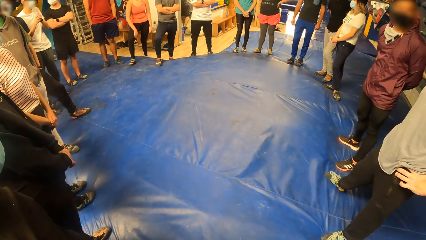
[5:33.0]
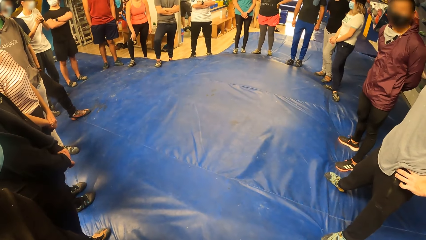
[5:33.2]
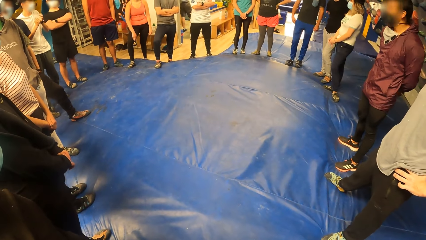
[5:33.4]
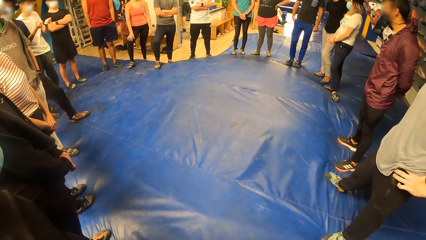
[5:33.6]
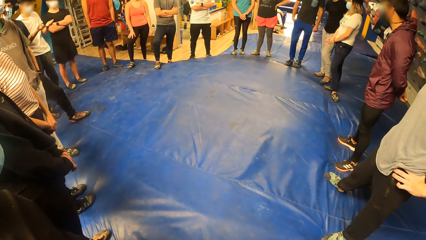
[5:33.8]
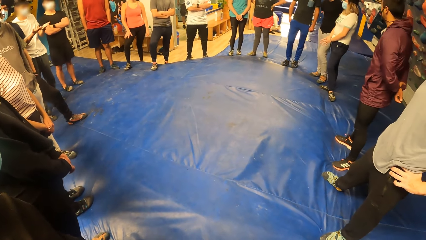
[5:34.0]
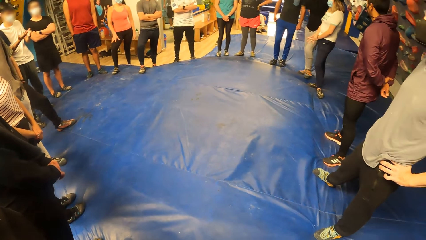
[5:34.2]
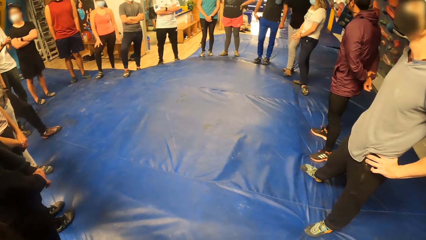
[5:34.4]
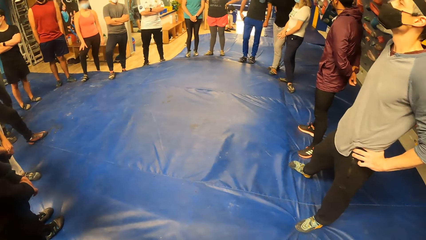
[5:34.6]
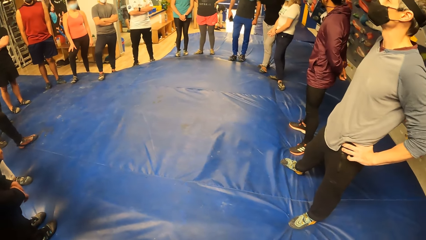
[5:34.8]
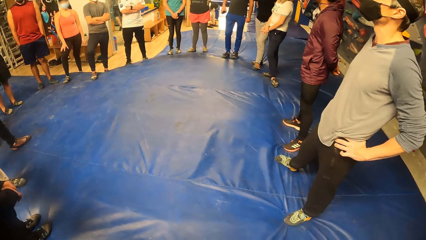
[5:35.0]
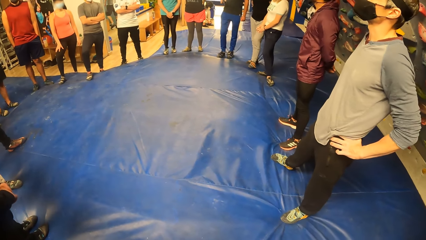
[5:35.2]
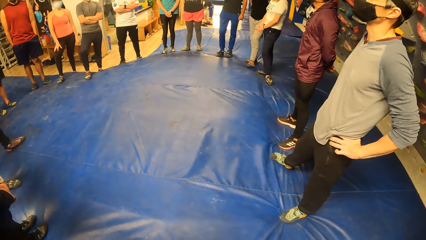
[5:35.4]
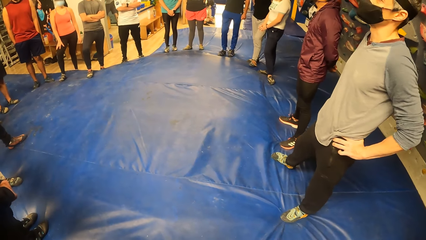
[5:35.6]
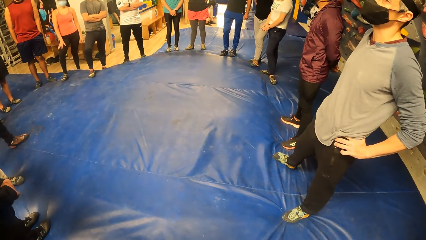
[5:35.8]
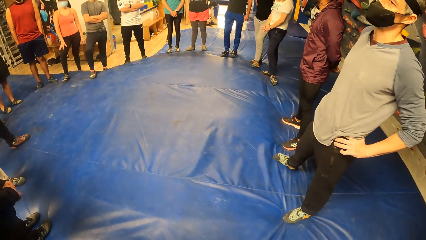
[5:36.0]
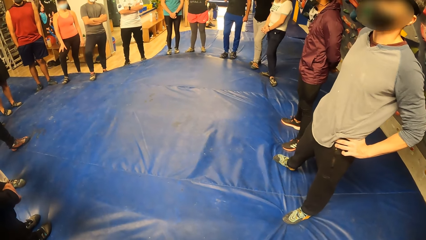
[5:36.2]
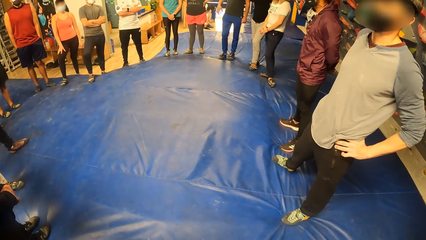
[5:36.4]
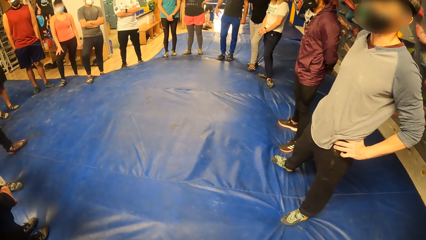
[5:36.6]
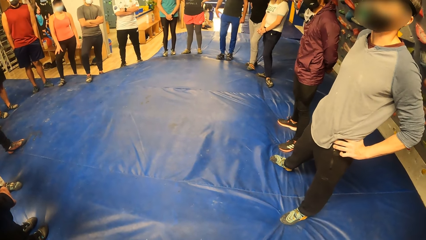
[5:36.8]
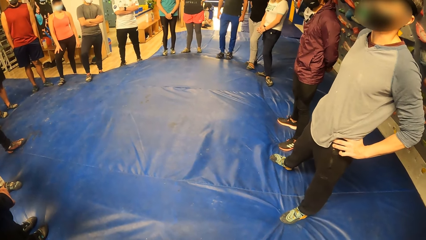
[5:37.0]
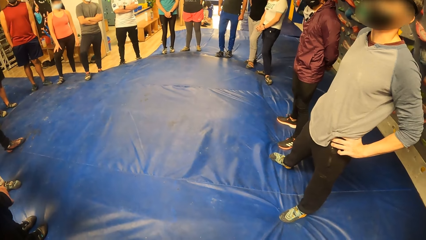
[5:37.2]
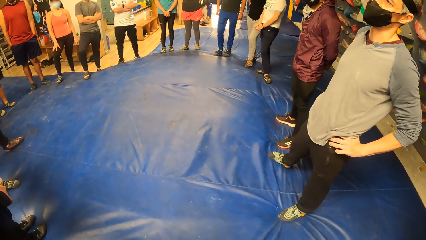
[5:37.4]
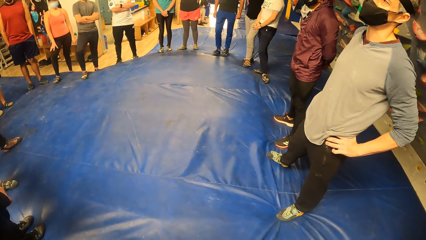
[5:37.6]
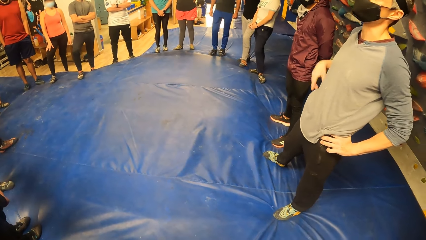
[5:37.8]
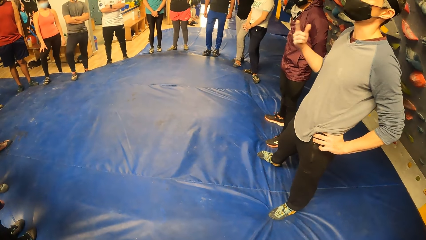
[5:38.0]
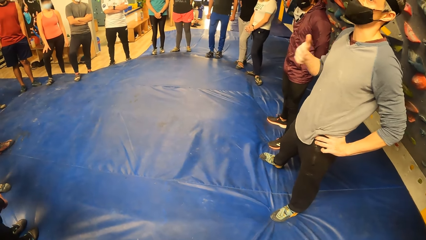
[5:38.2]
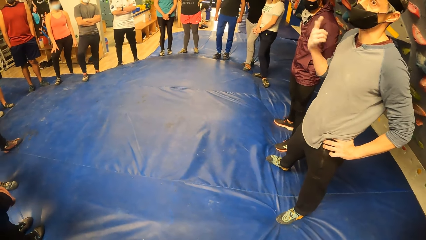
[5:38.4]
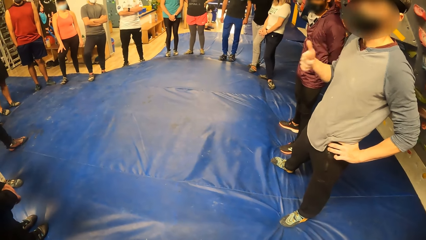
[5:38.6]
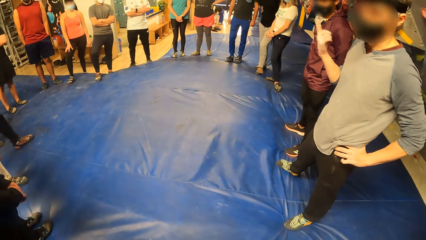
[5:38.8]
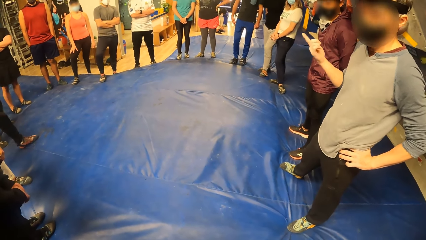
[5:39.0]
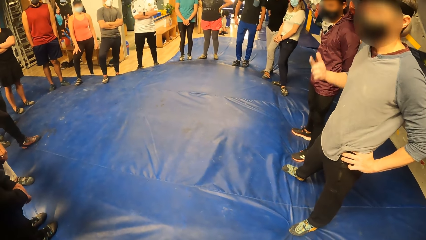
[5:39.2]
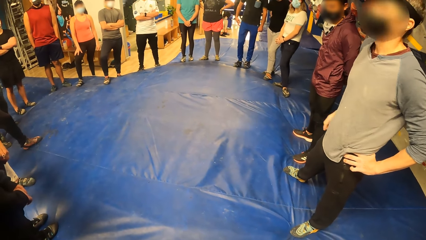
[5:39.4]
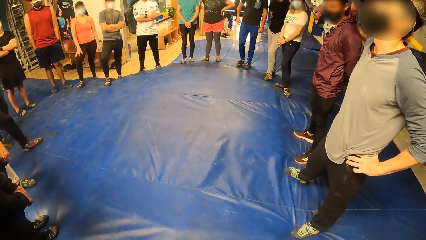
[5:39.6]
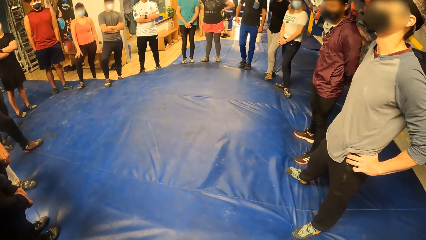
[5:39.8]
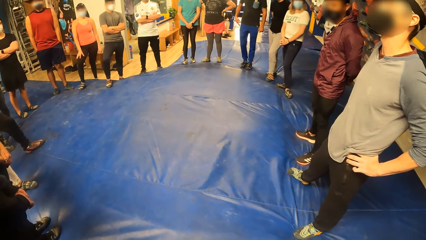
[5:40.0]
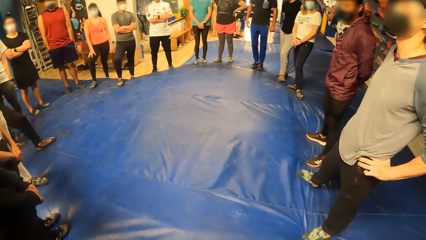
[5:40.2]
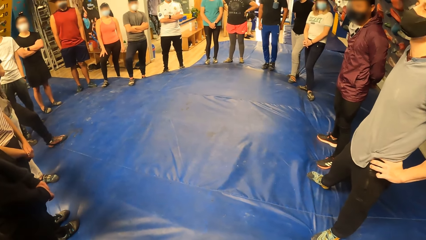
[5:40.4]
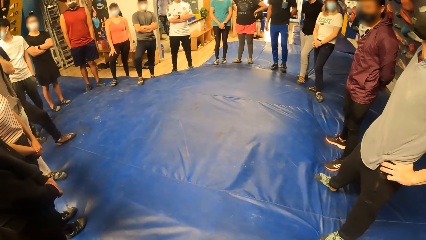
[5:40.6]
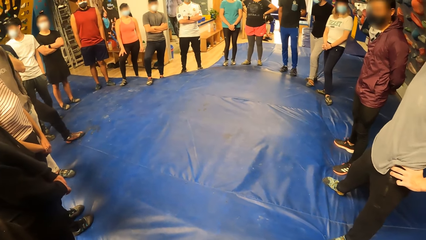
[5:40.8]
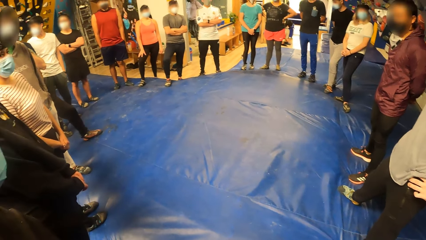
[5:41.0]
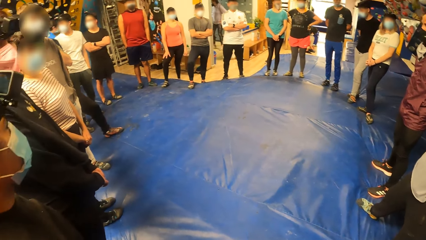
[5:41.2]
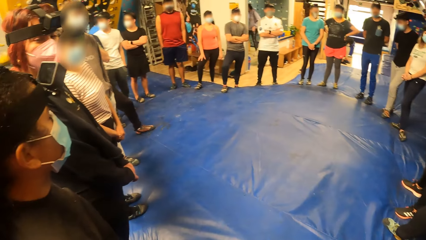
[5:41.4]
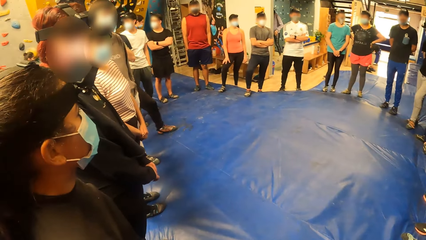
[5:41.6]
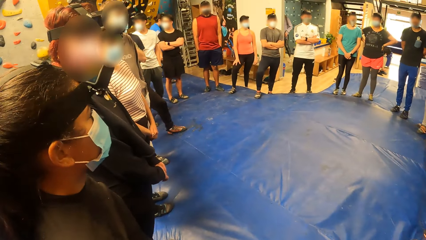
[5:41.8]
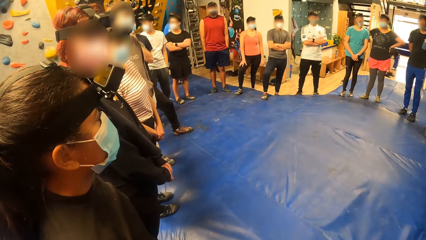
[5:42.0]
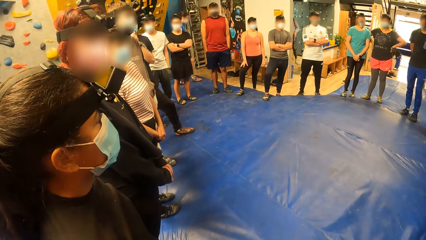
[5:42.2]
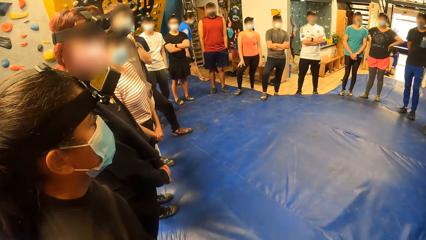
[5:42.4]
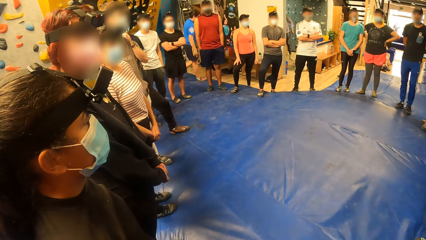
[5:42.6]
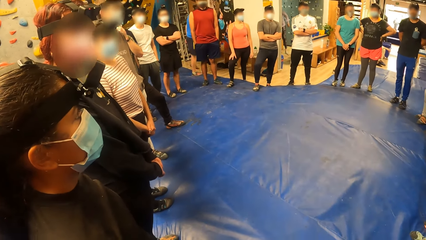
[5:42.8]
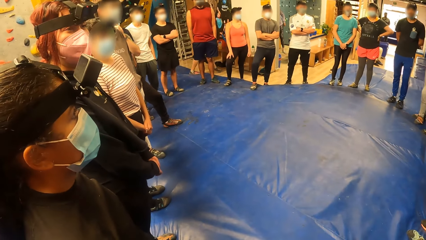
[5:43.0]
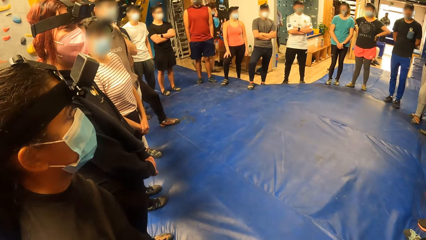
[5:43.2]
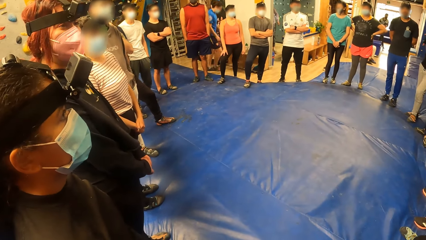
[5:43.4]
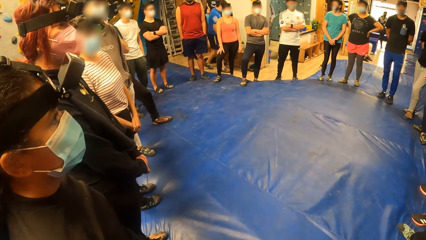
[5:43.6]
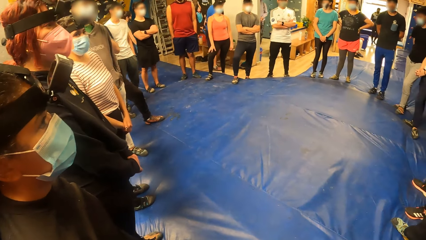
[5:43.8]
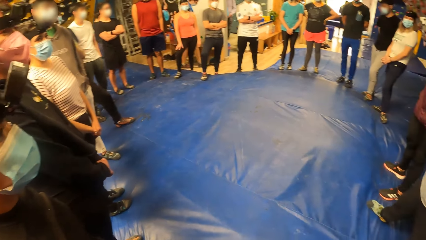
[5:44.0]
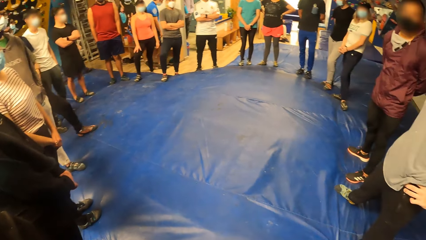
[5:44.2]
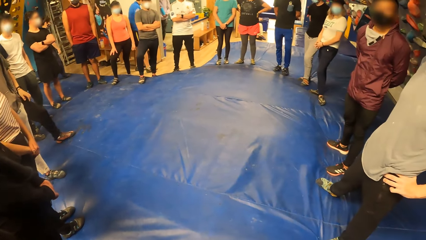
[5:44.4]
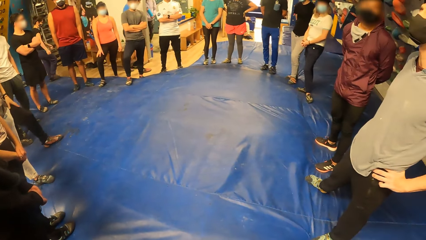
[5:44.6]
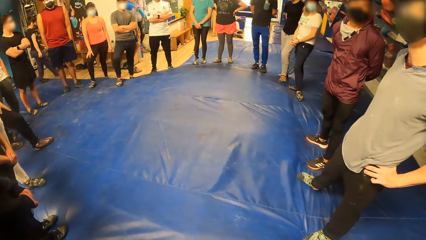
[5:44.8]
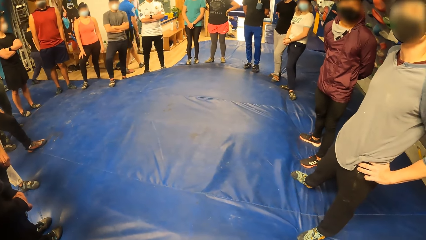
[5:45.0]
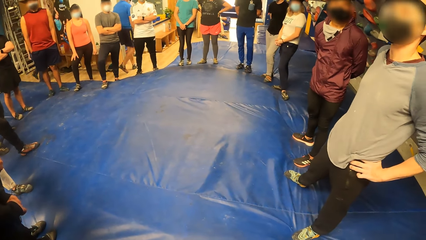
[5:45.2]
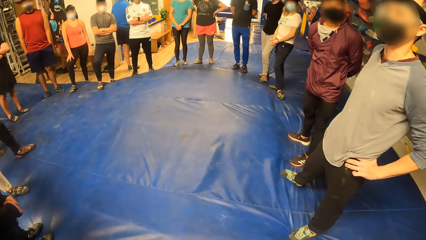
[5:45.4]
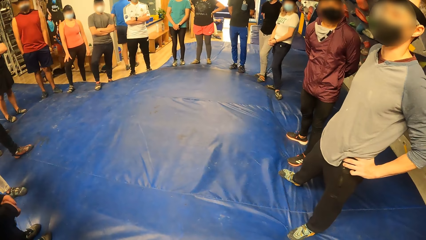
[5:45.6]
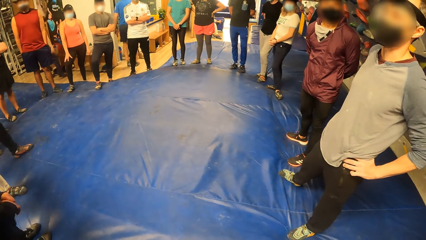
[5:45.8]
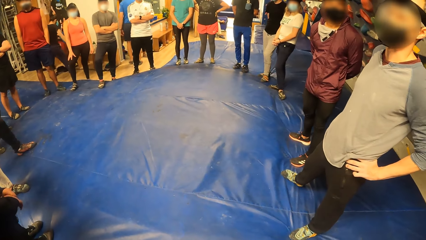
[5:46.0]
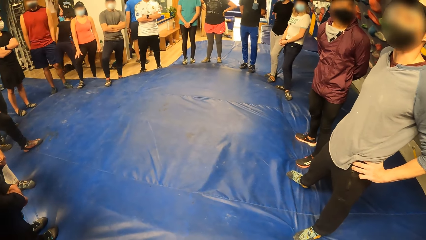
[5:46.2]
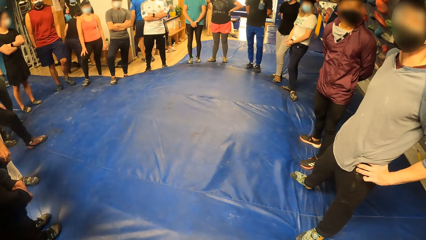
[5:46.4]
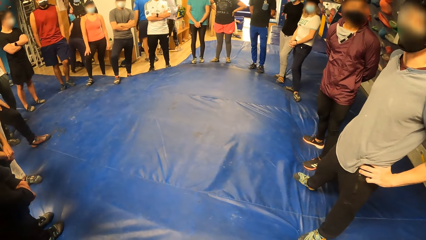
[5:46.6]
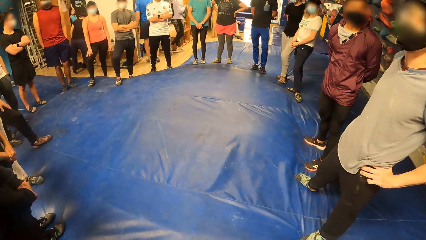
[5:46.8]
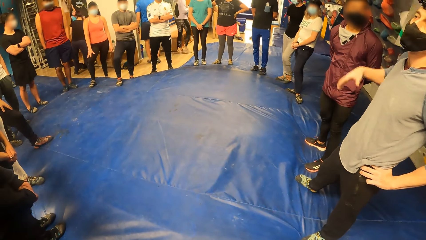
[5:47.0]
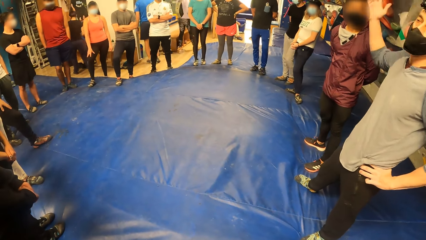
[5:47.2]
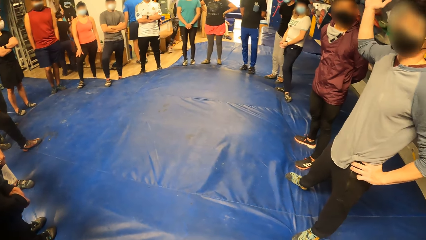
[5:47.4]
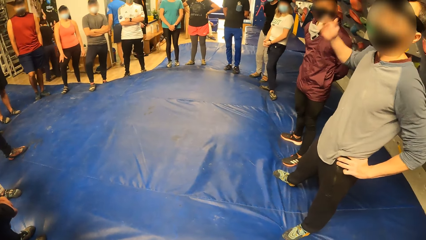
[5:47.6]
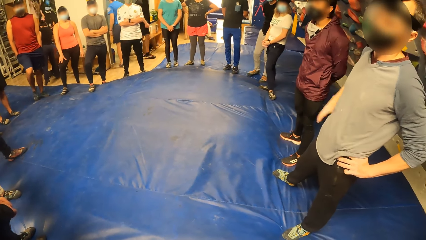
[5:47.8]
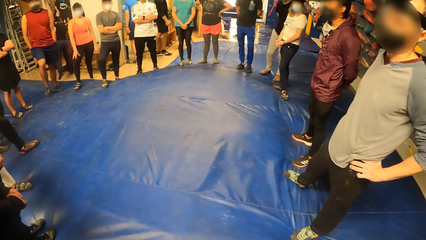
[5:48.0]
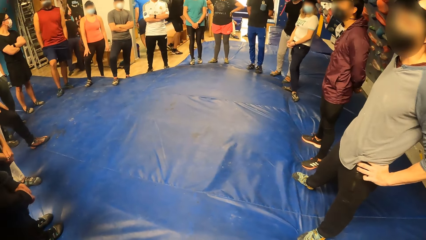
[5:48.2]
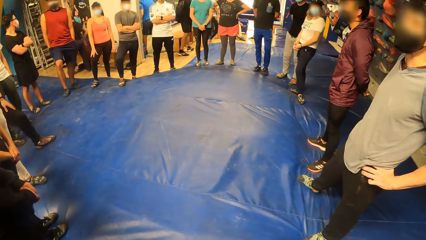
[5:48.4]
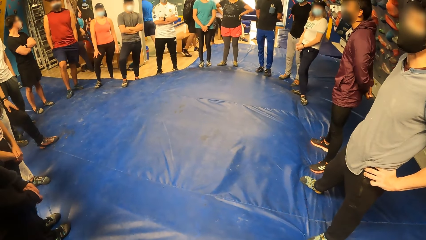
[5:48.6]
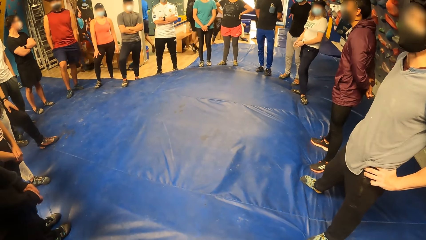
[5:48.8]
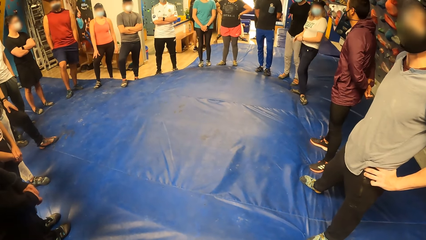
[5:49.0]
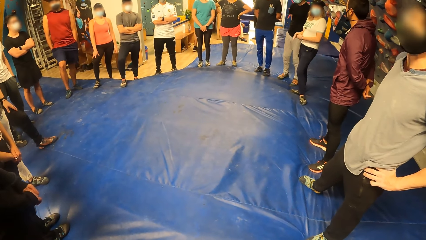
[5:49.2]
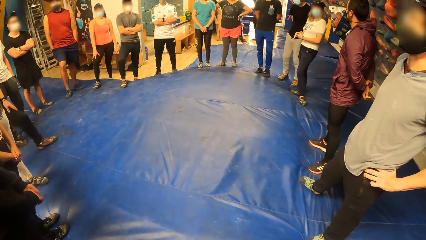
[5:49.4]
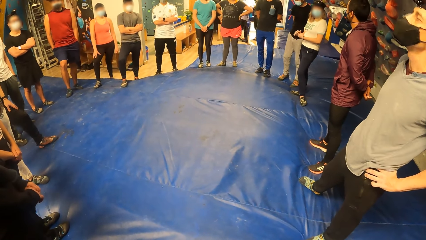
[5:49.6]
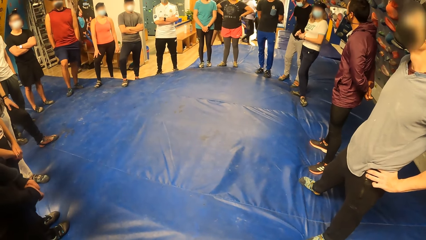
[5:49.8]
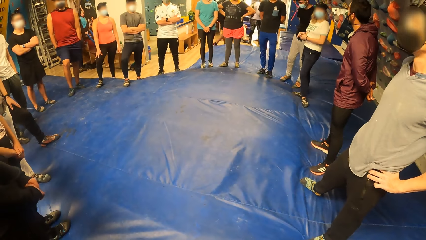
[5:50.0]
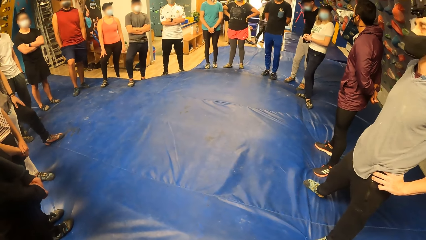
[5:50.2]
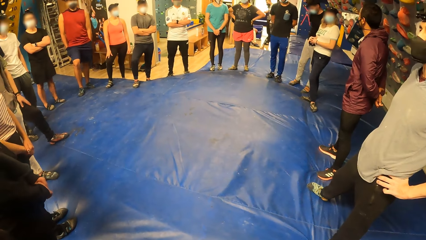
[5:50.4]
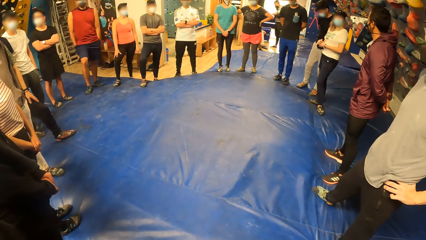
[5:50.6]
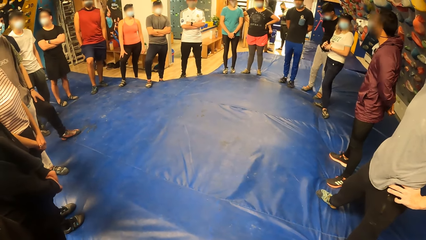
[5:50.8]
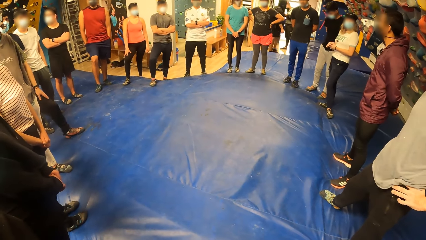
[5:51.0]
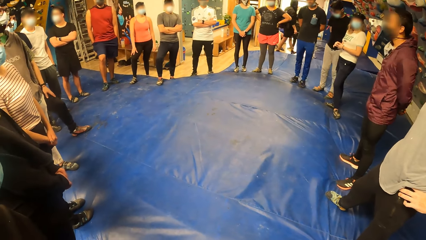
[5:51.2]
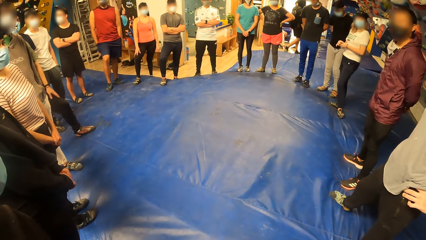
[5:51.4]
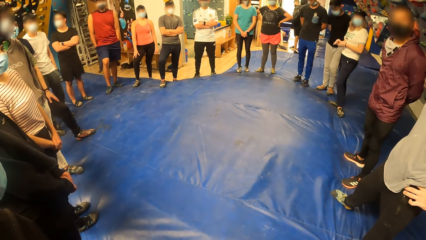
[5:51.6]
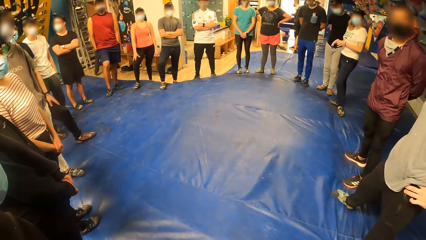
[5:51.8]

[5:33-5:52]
The camera wearer looks around. A man interacts with a group of people. The camera wearer looks around. A woman picks a bottle from a bench with her right hand.
